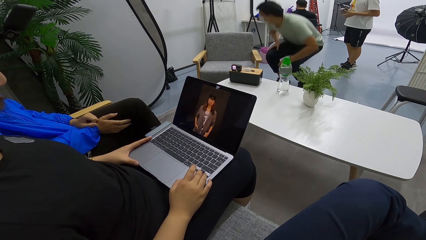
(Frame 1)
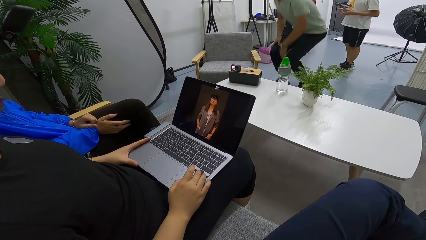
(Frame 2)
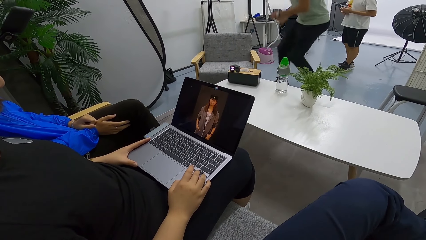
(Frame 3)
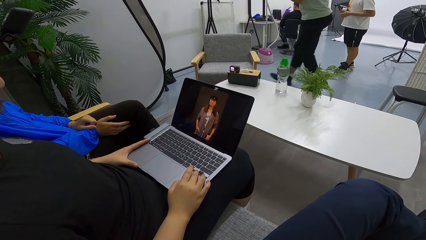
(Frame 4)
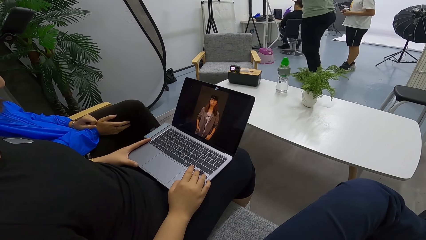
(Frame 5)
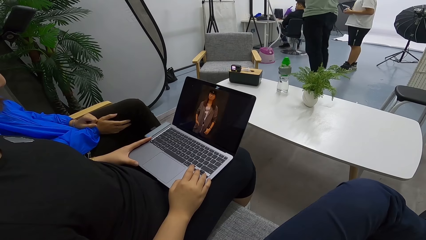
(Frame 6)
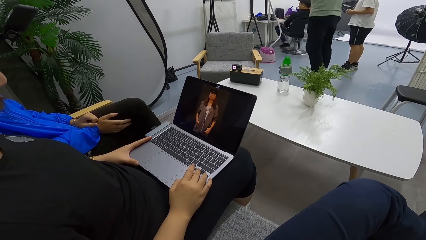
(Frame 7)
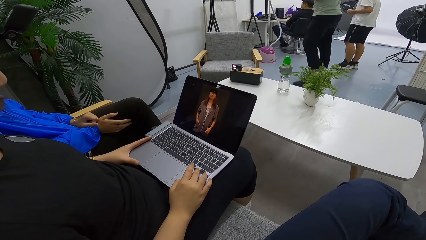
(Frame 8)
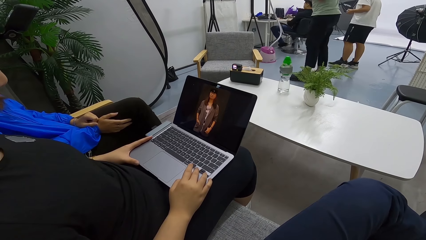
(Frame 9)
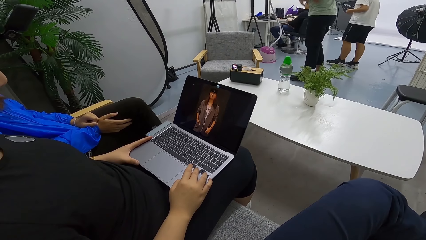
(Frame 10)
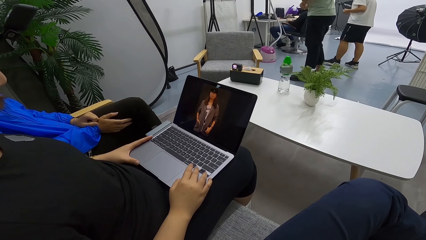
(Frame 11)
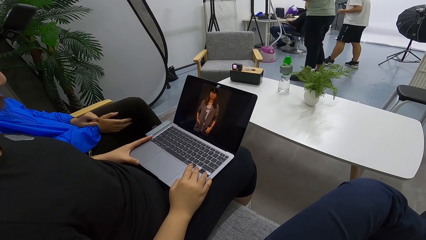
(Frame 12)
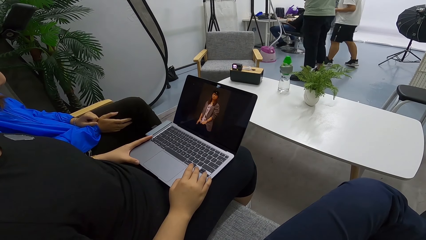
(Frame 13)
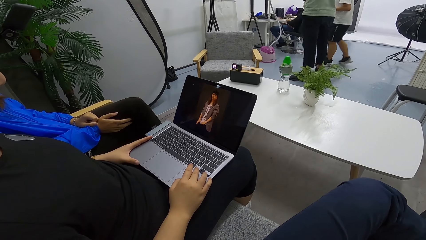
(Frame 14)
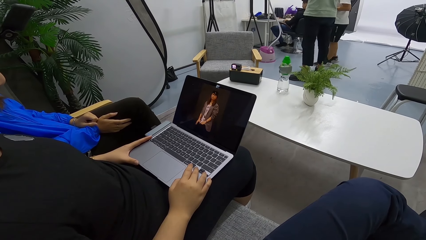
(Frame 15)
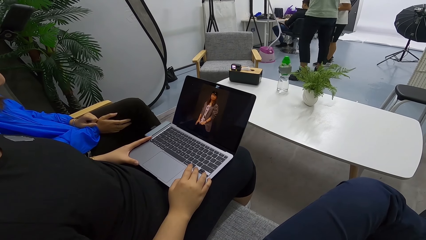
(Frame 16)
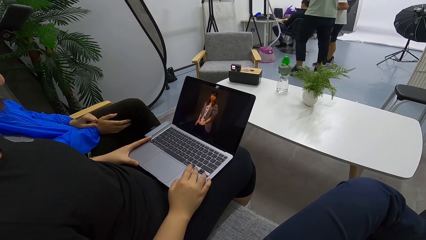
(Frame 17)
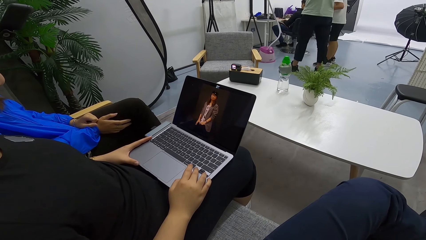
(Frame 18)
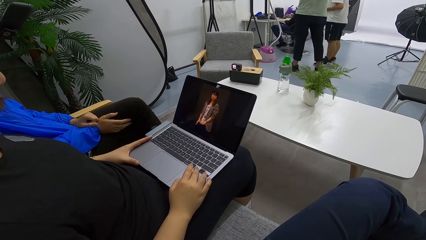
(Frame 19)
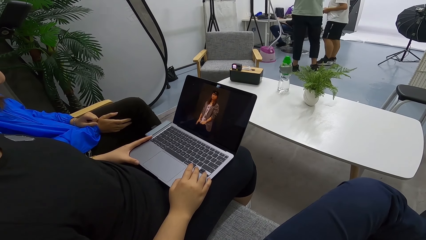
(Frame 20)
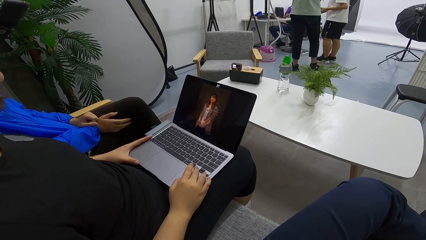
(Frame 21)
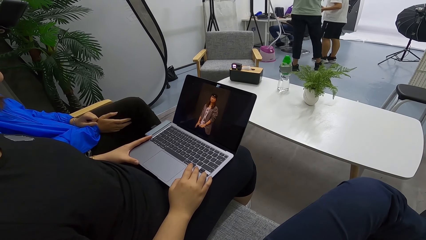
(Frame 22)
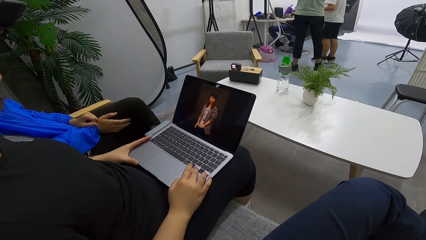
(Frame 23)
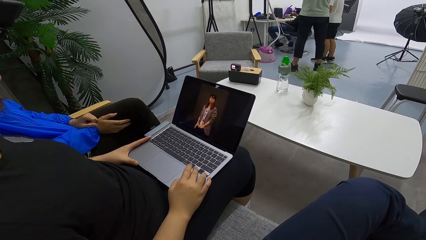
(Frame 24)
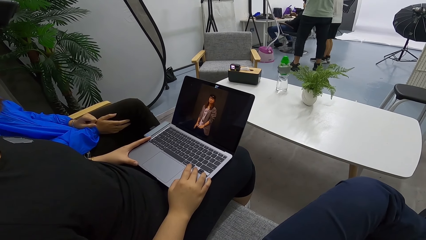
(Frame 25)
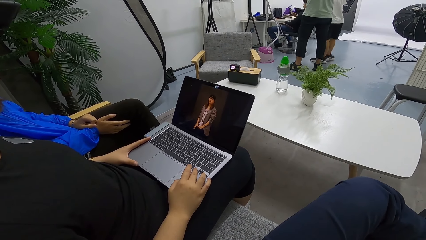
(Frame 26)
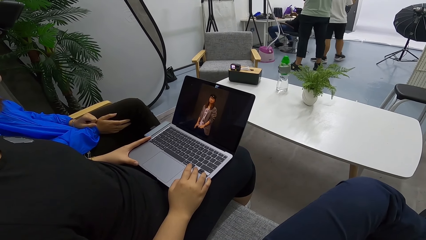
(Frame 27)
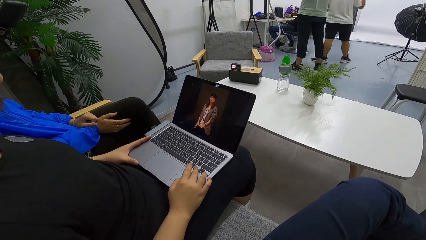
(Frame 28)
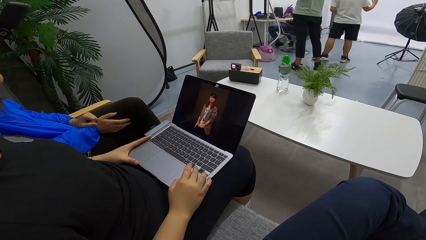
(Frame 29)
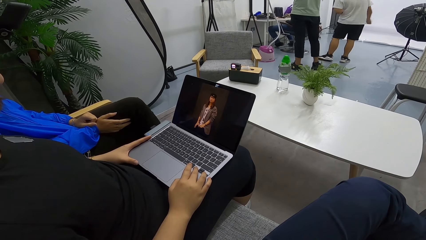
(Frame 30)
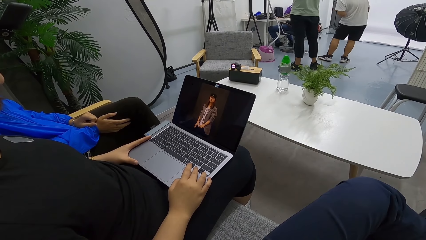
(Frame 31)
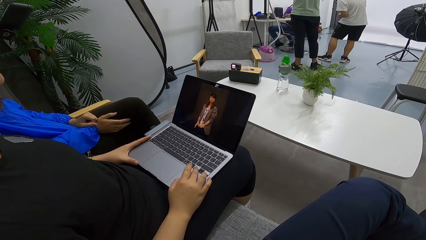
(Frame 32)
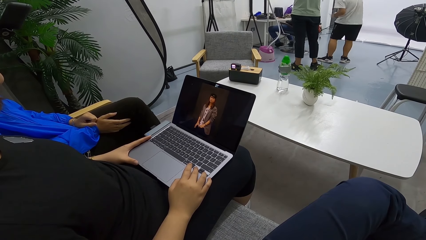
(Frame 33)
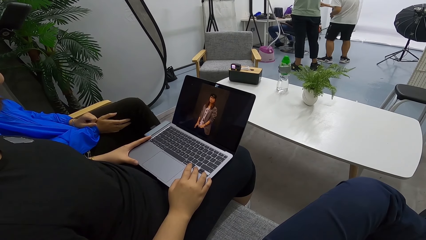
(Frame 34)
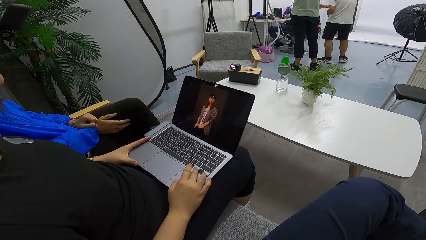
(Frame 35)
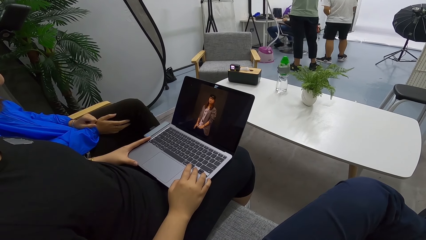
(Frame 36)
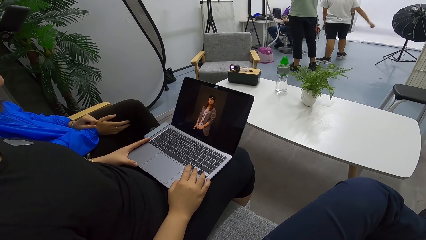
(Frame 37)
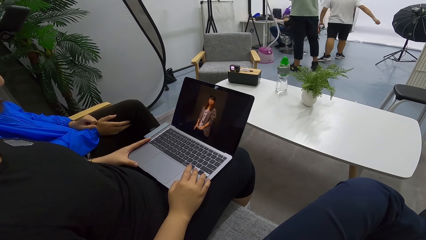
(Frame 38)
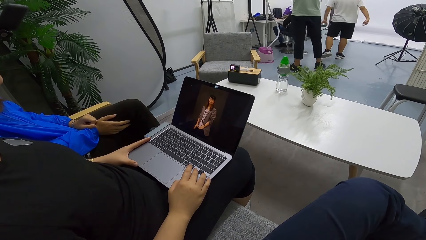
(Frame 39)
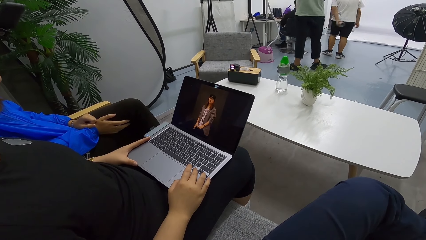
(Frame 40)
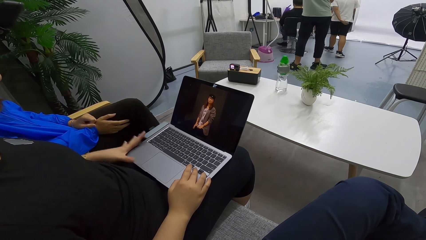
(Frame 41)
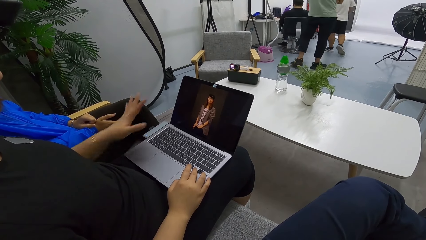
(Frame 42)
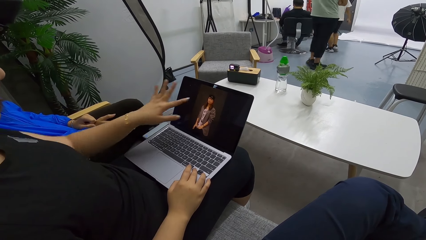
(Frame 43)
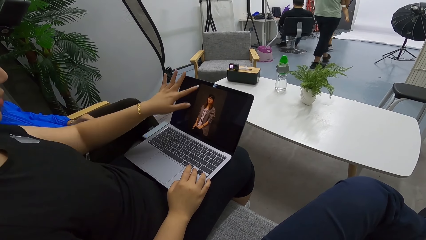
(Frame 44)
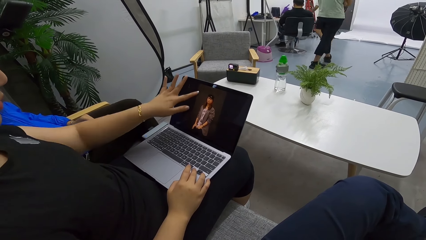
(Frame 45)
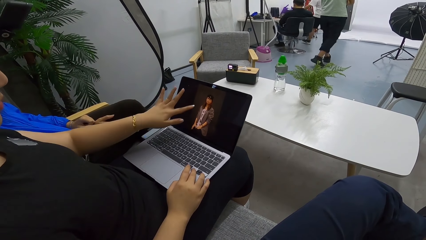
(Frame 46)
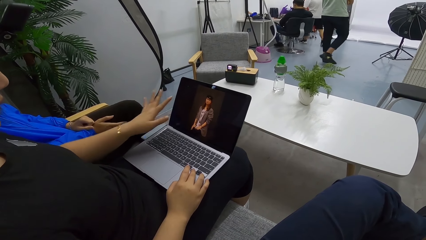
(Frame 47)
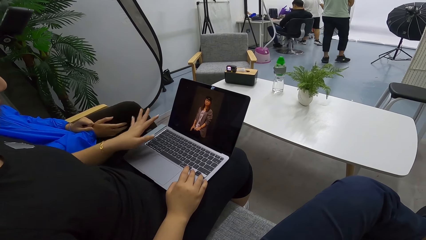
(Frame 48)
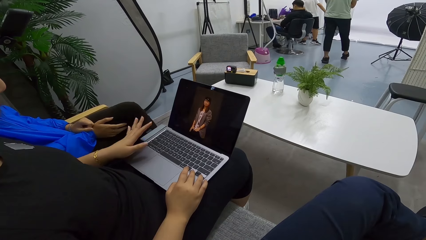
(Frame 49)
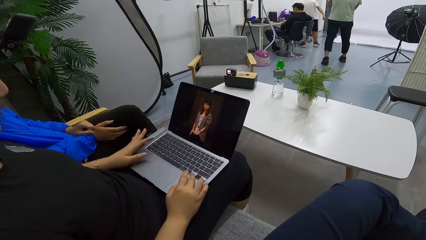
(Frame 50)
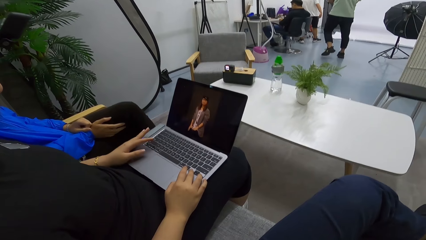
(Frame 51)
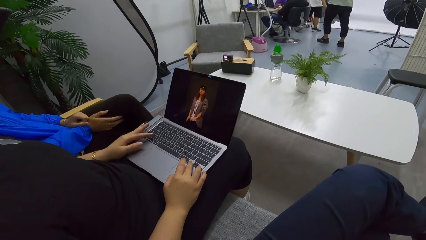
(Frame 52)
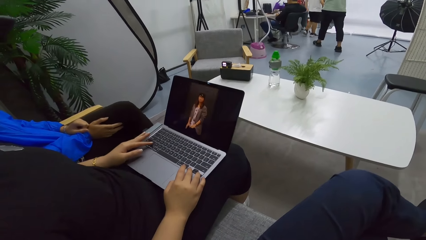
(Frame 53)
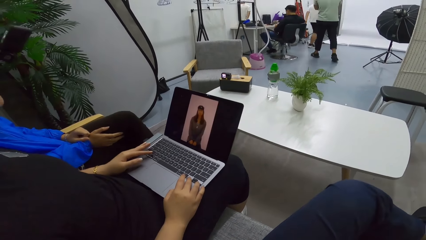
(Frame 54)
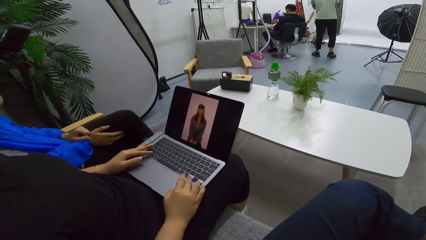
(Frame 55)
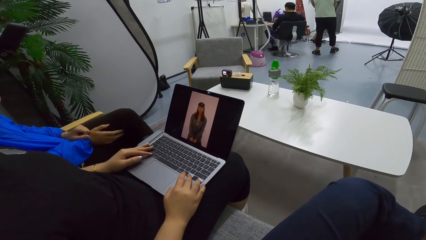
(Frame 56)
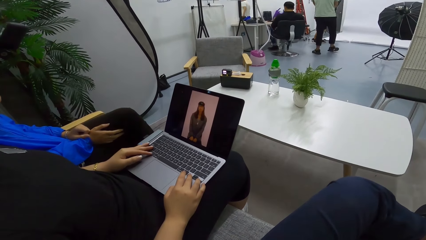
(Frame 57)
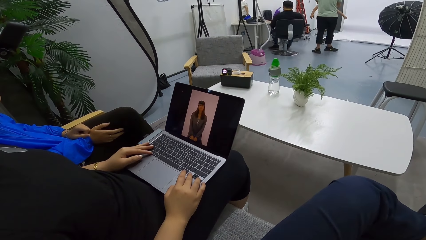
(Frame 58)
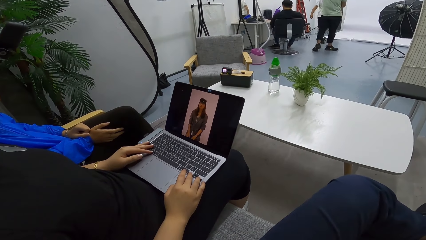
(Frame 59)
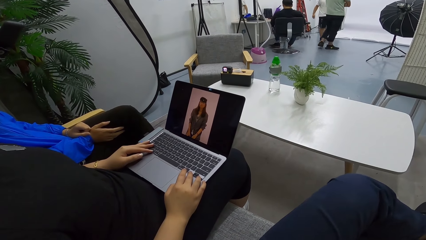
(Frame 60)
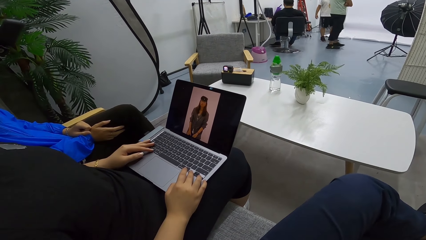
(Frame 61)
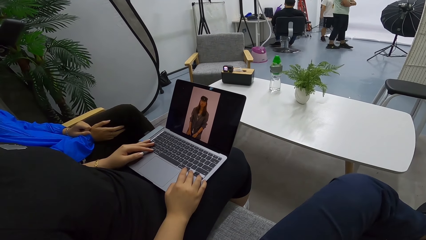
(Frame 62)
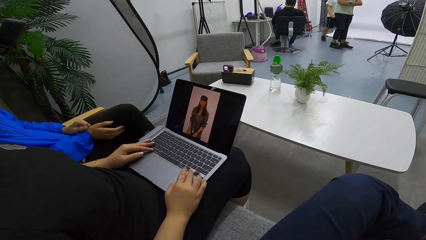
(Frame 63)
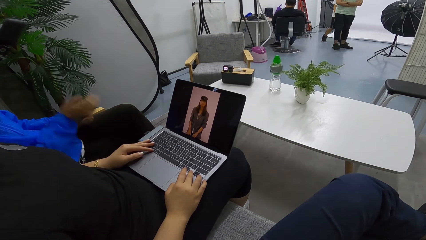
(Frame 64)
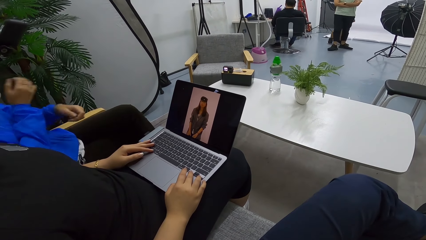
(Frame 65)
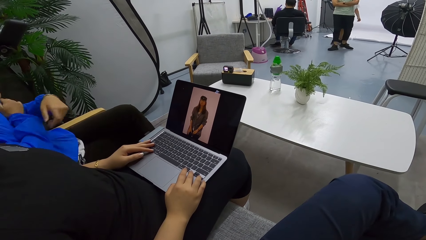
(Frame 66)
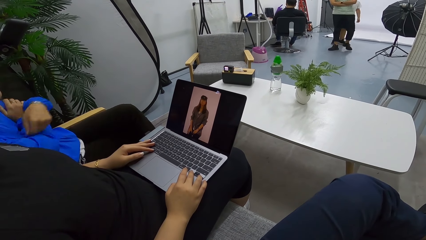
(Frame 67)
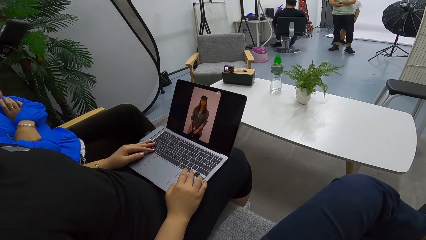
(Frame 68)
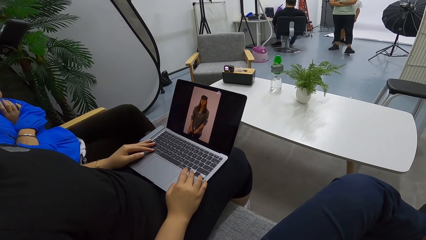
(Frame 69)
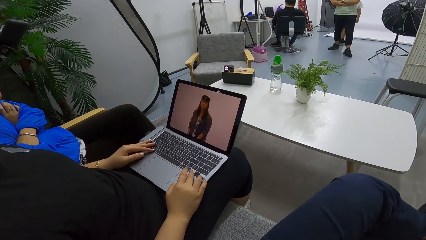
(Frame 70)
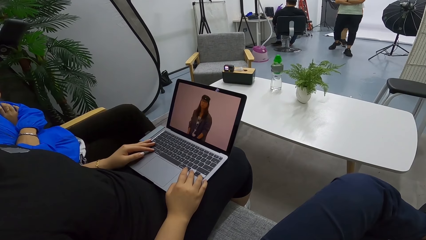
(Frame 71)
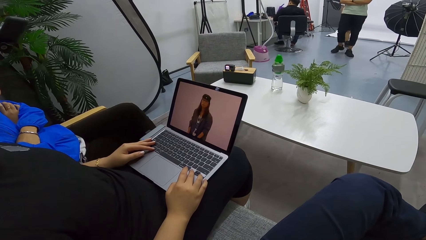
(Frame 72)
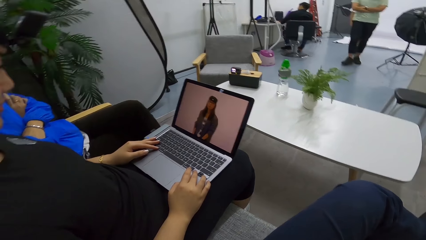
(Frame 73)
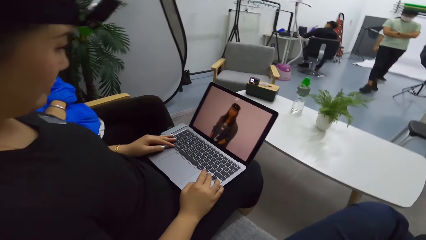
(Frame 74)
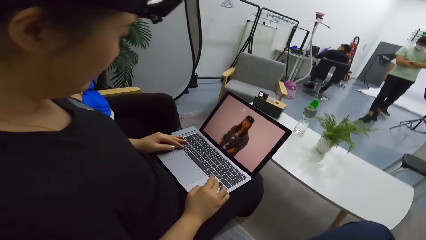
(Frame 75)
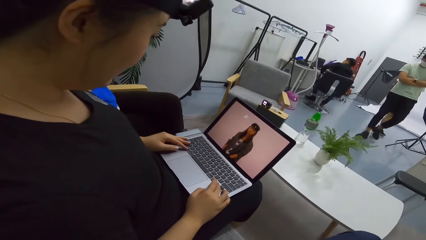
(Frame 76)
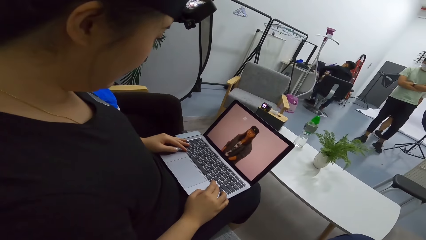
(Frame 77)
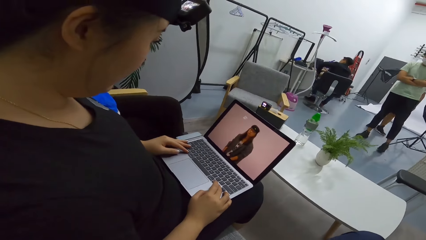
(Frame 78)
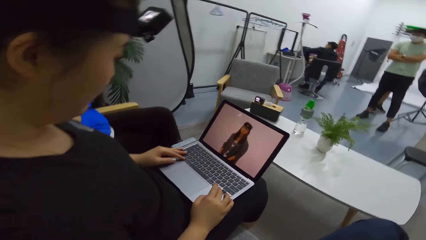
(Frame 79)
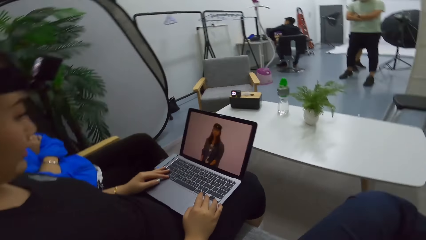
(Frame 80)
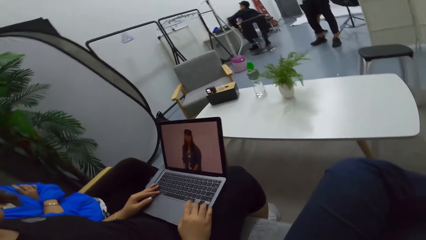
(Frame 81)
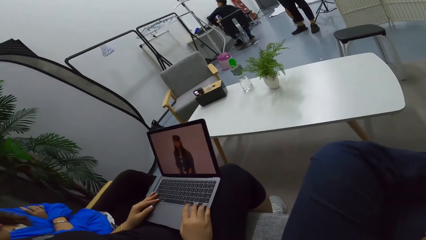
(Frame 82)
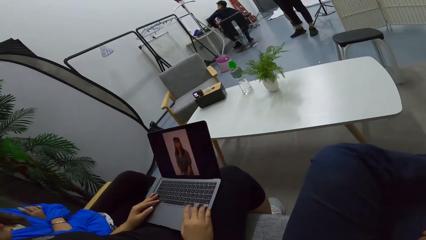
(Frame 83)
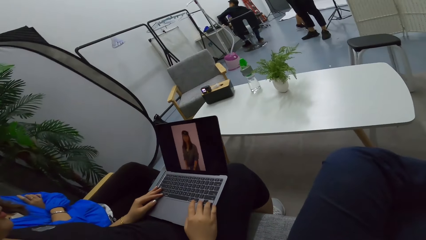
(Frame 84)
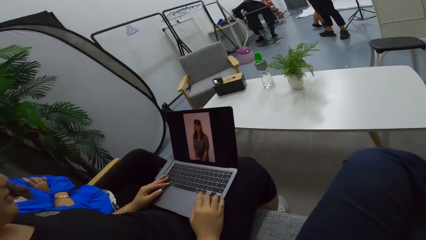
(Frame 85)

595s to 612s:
The camera wearer looks at the laptop.
